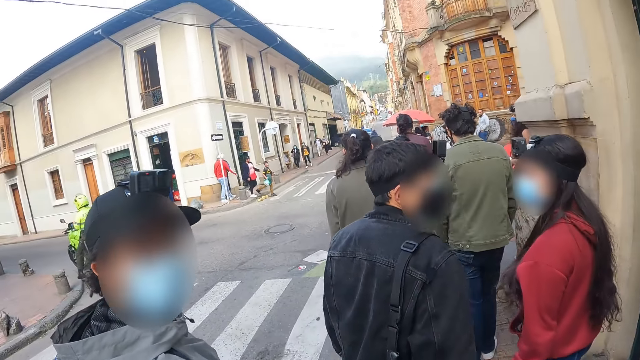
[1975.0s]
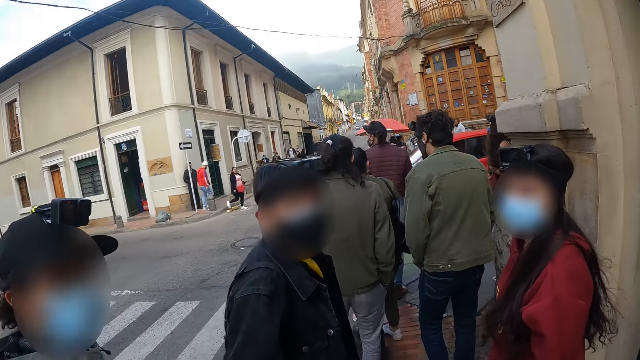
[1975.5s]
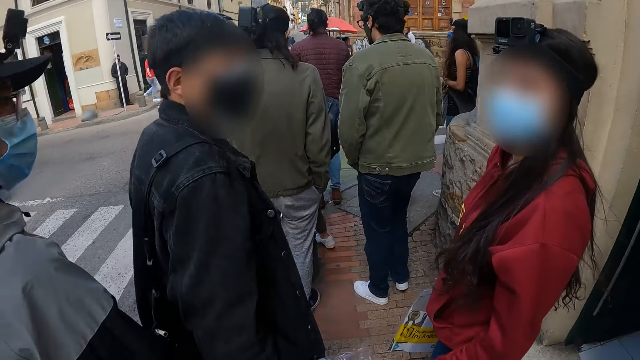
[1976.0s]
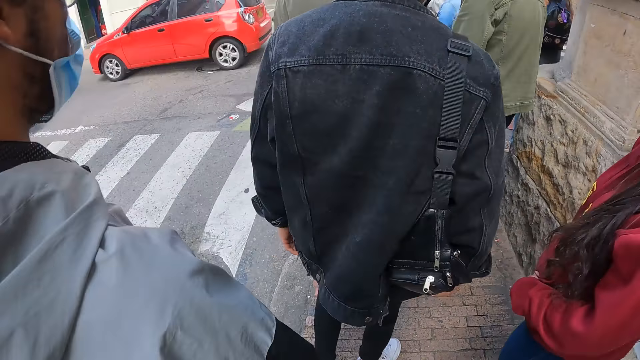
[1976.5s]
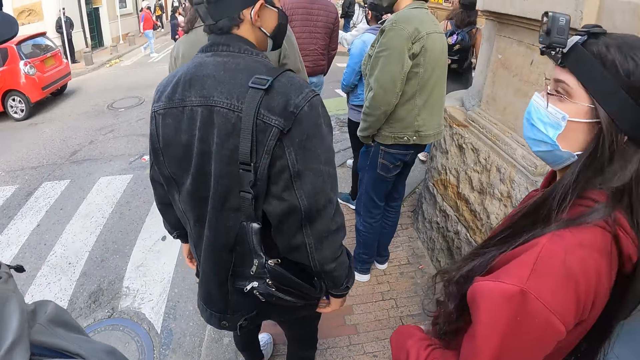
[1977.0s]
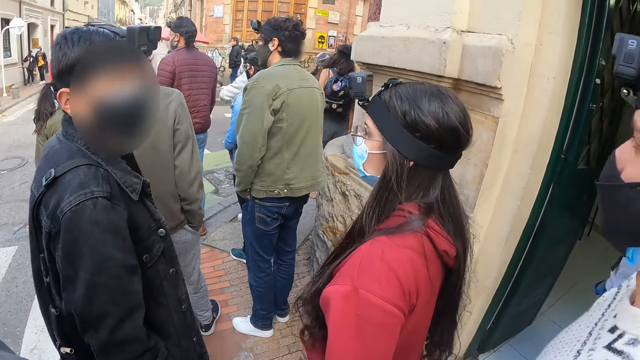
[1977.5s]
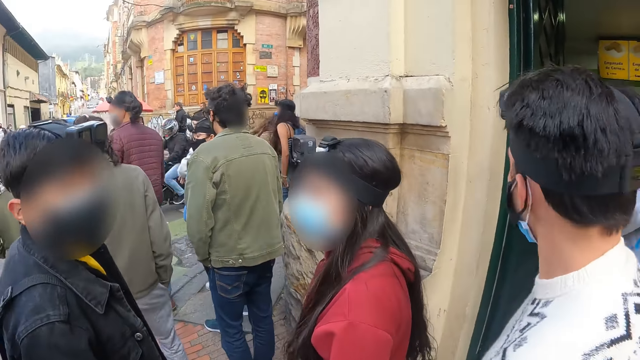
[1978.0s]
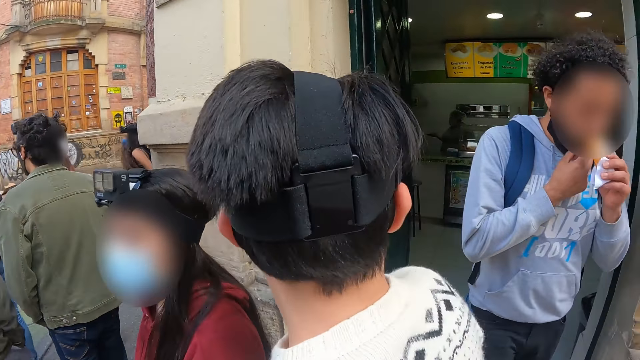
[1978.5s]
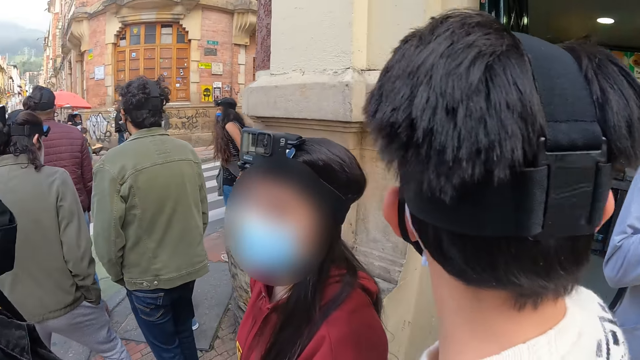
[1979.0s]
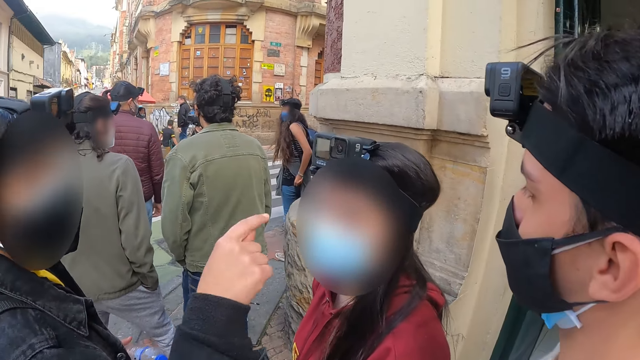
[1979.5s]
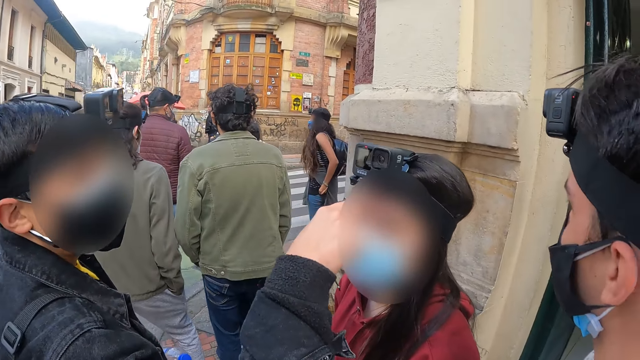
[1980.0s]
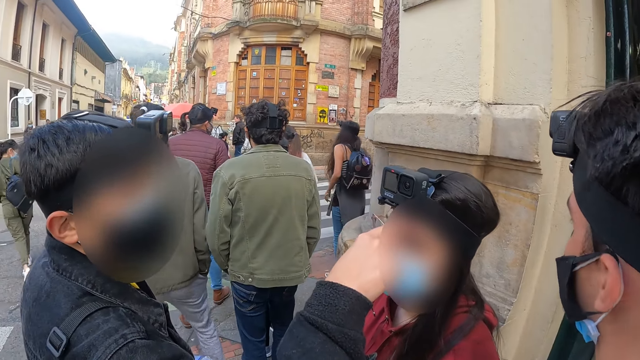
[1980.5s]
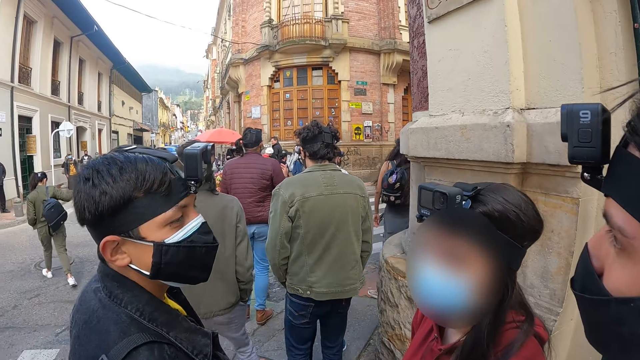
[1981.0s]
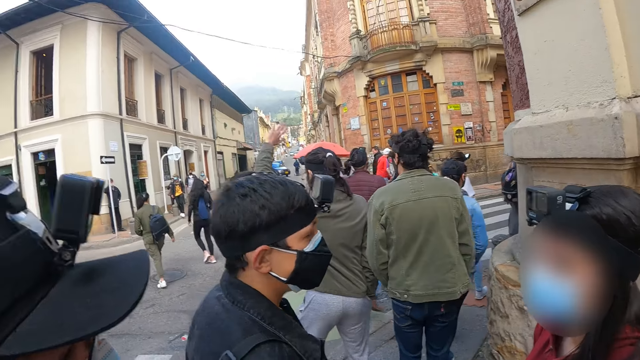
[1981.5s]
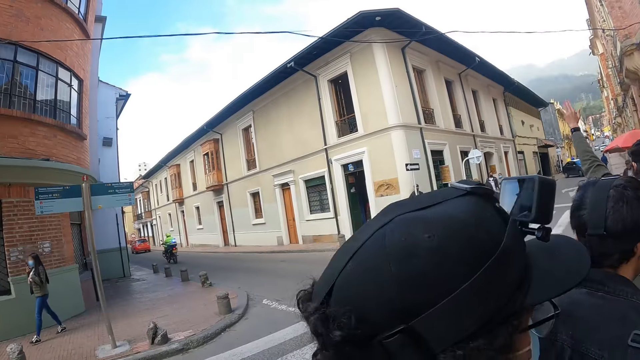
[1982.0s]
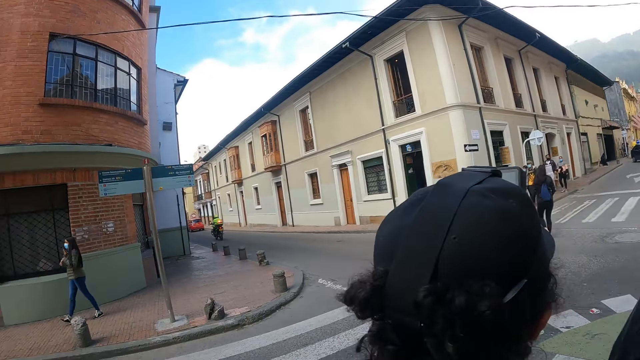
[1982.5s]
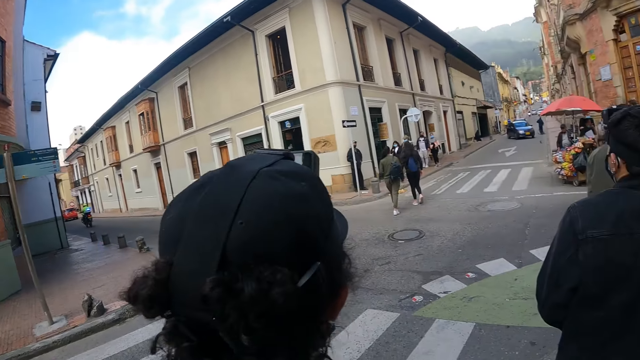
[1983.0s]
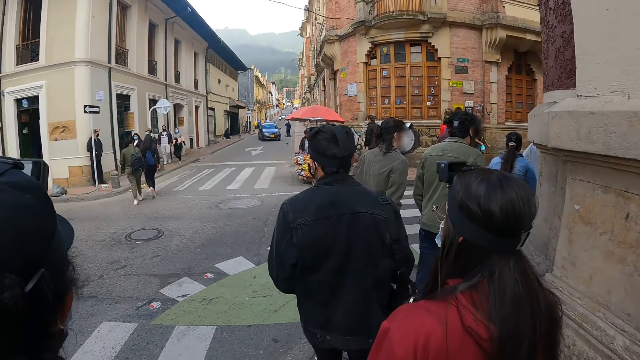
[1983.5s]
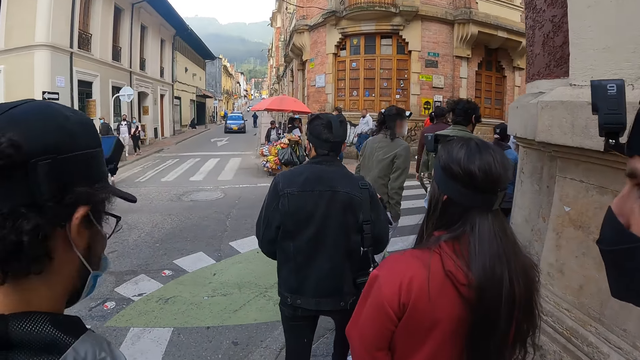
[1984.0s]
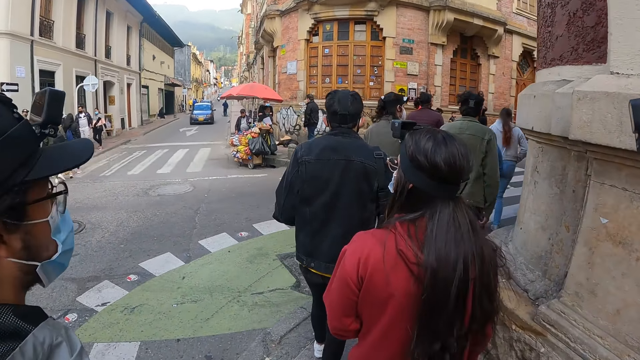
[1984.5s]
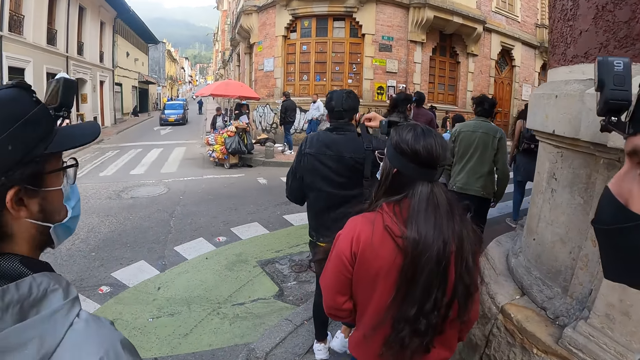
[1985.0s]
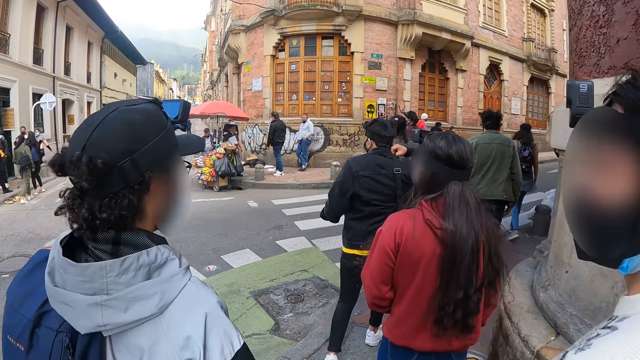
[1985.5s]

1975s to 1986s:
A person turns back. Another person turns back. Another person turns back. The camera wearer looks across a restaurant. The second person gestures with his hand. The camera wearer looks across the road. They walk on the road or pavement.

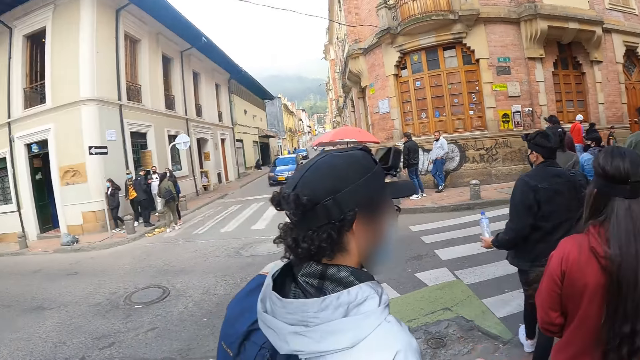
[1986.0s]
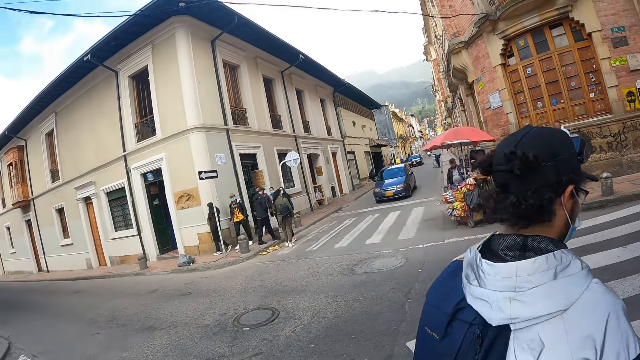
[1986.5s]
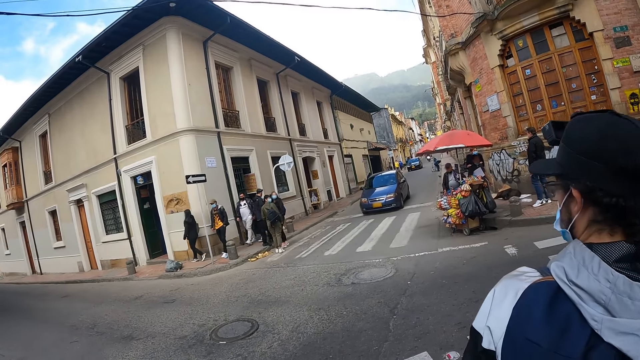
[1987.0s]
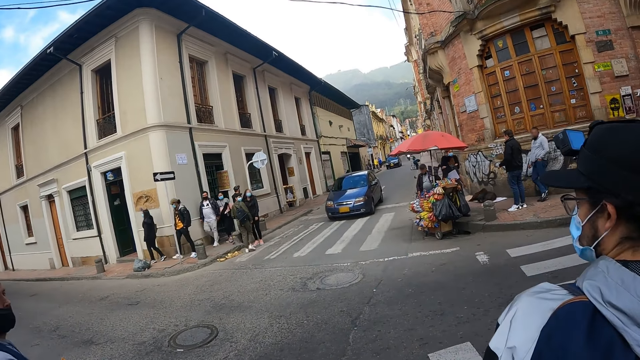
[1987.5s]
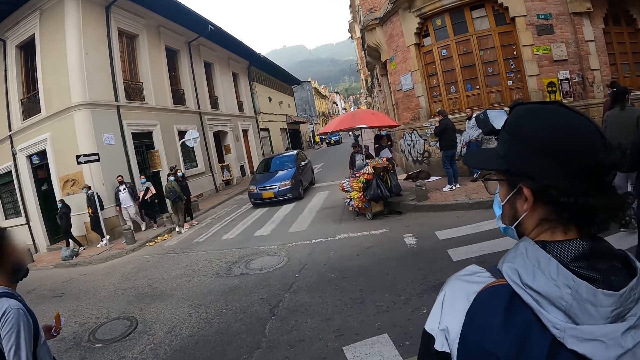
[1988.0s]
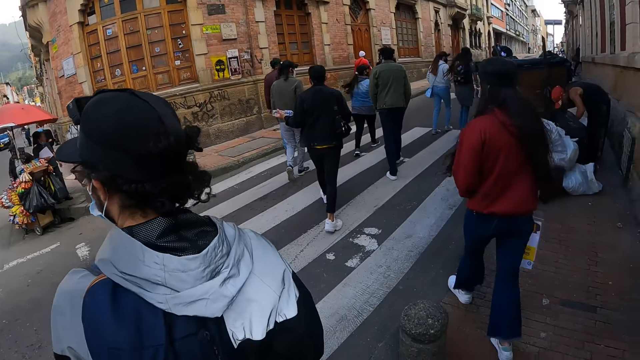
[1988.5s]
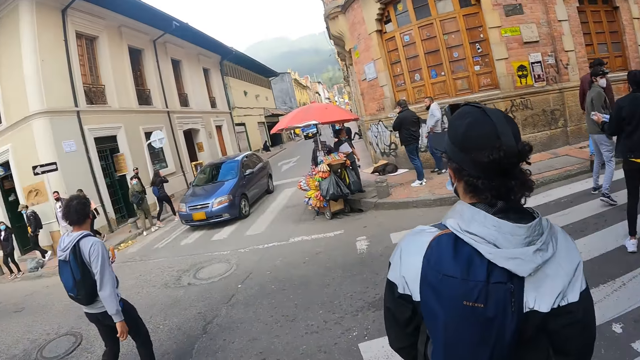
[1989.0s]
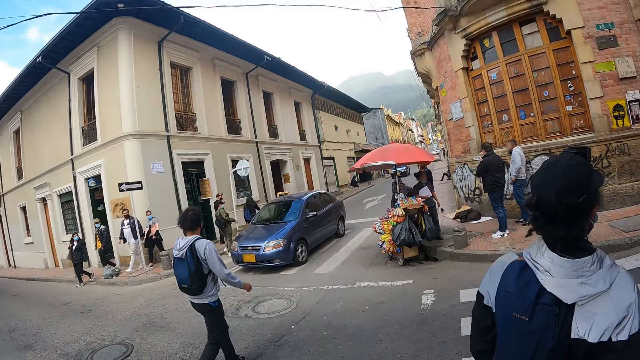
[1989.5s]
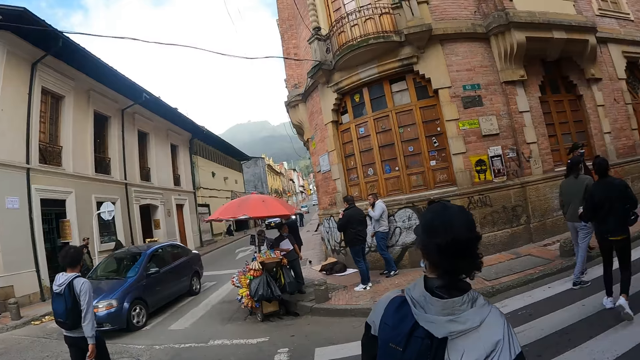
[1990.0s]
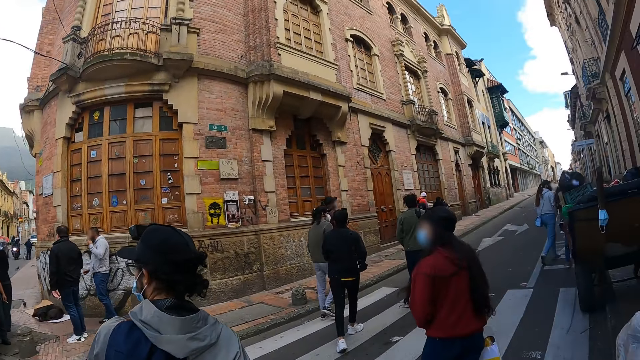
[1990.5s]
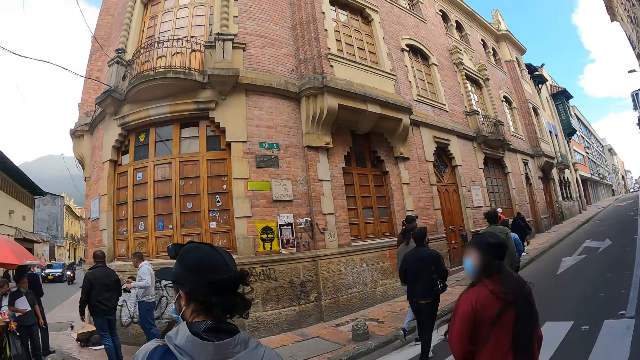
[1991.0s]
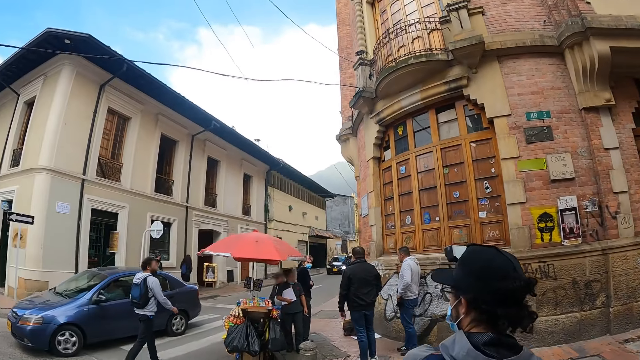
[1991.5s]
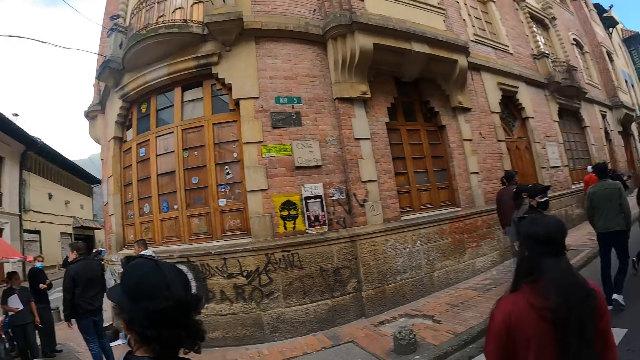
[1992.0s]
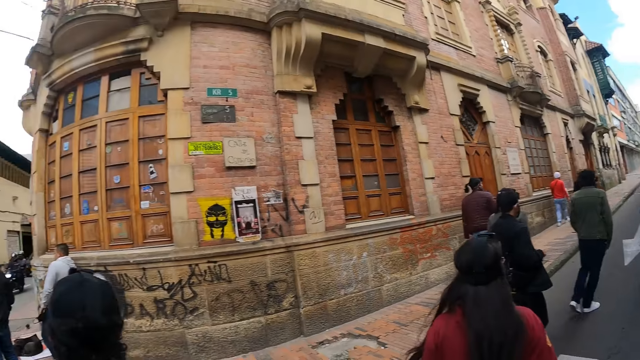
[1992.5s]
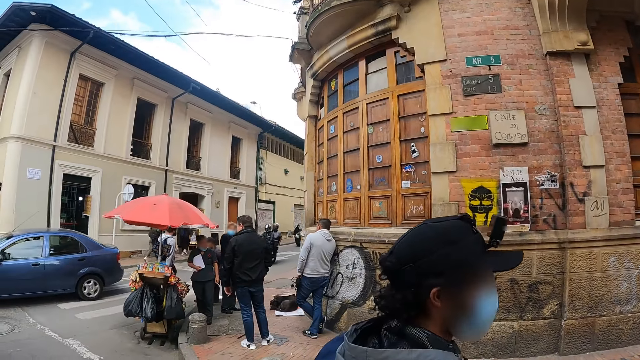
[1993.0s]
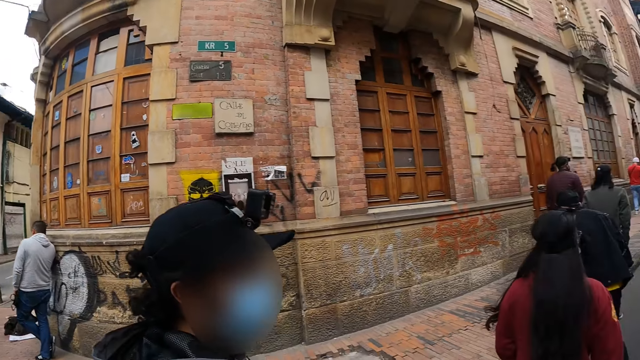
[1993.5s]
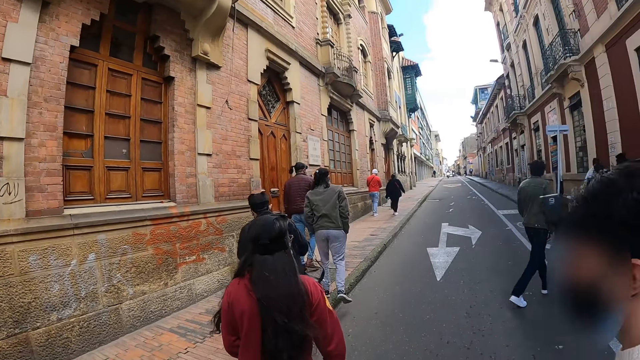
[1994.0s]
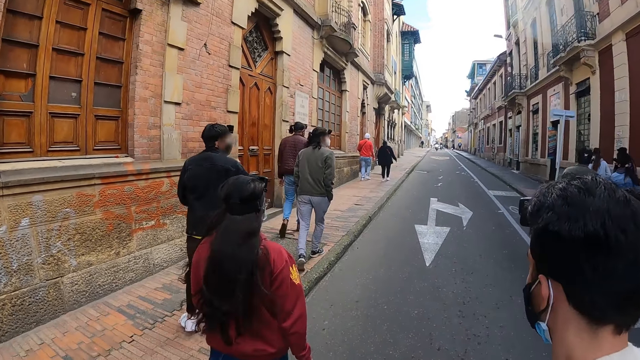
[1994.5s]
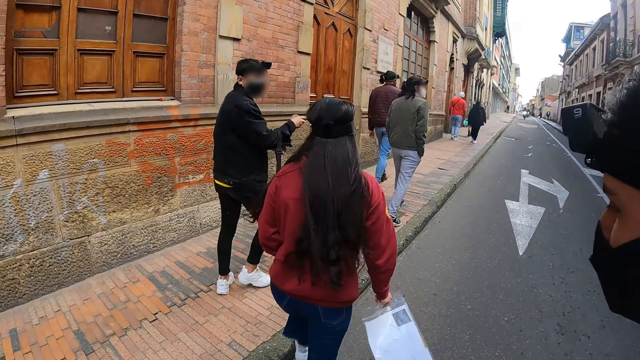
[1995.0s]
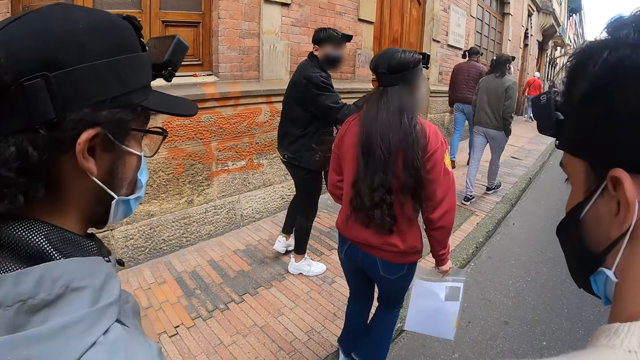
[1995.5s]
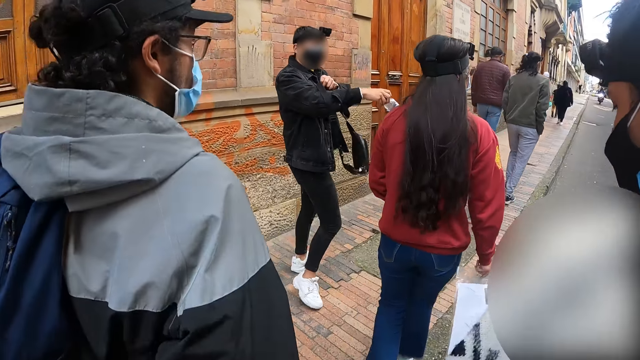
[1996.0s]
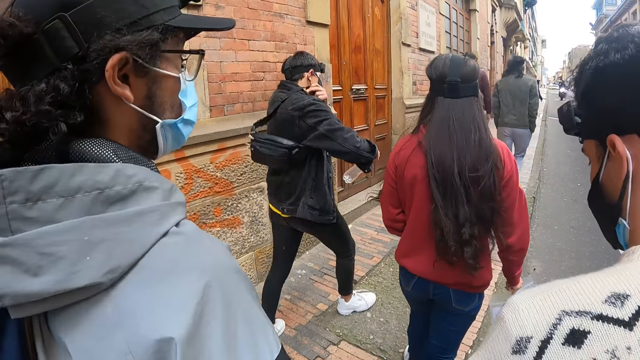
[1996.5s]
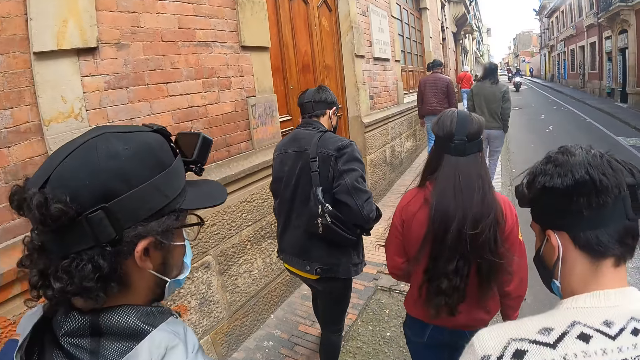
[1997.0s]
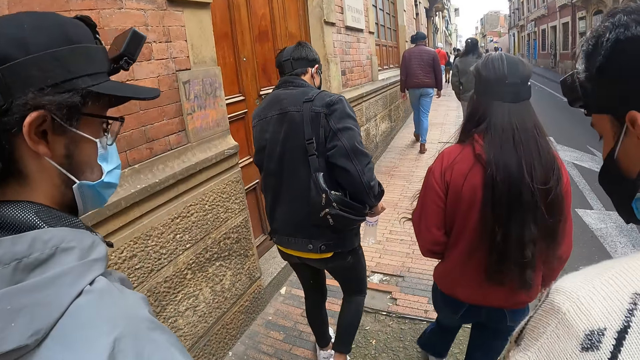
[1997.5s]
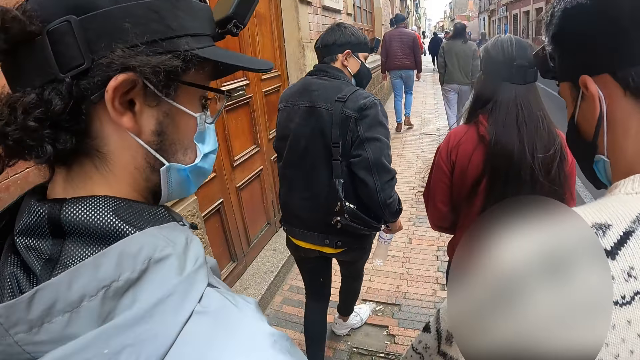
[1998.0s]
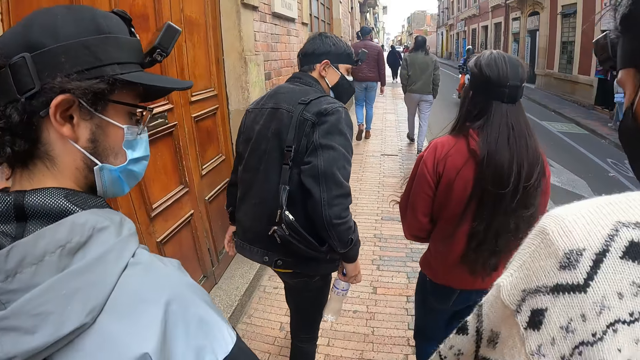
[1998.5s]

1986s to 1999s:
The camera wearer looks across the road. They walk on the road. They look across the road. They cross the road on the zebra crossing. They walk on the road. A person adjusts his bag on his shoulder. The camera wearer walks on the road or pavement.
